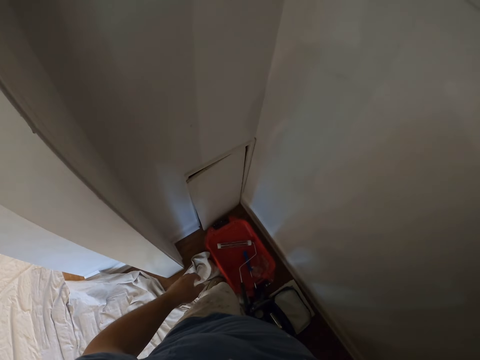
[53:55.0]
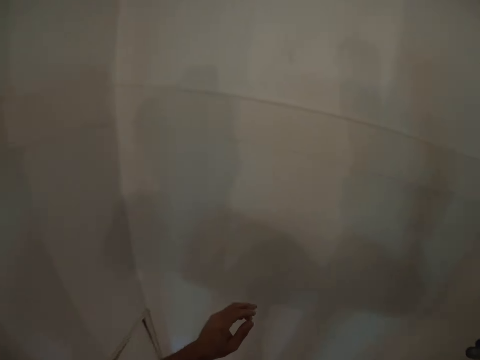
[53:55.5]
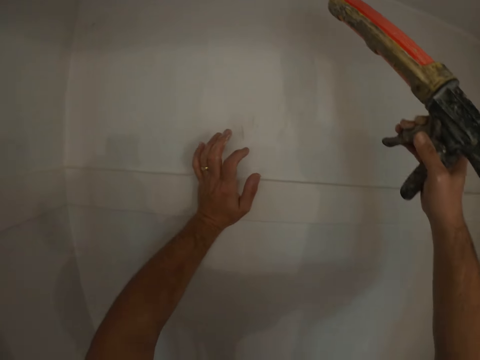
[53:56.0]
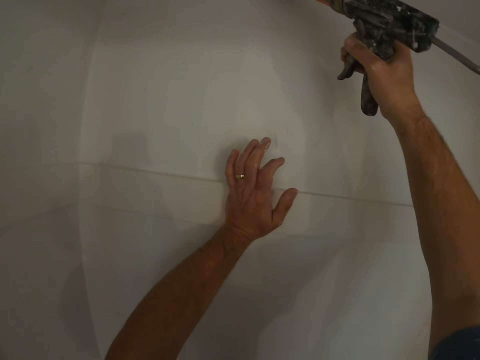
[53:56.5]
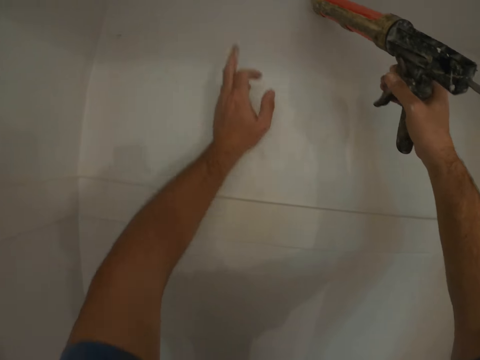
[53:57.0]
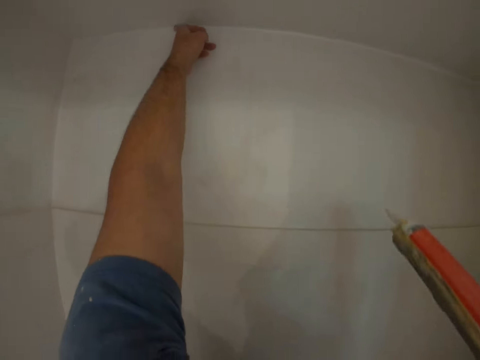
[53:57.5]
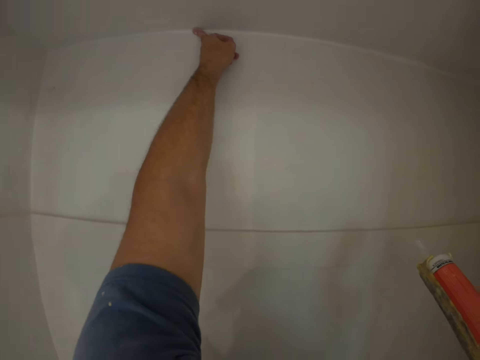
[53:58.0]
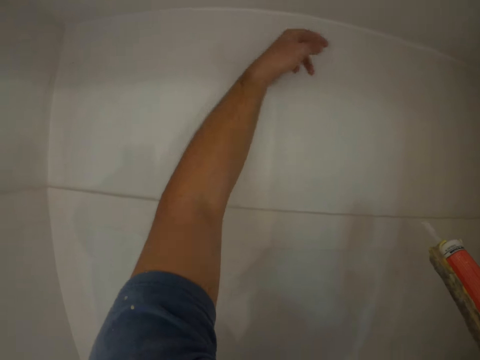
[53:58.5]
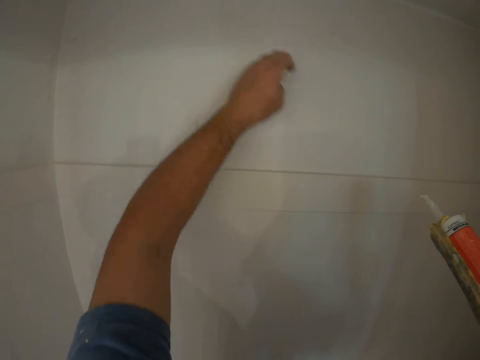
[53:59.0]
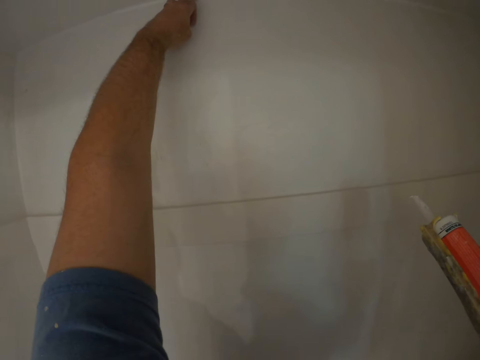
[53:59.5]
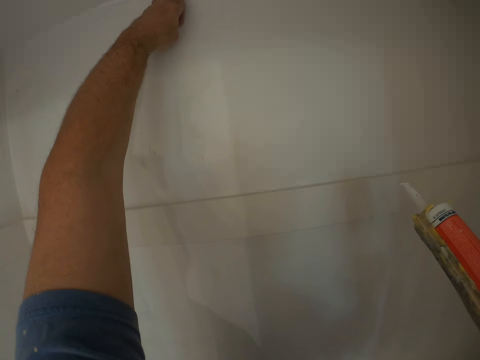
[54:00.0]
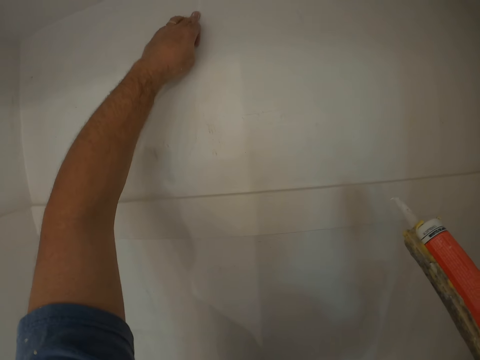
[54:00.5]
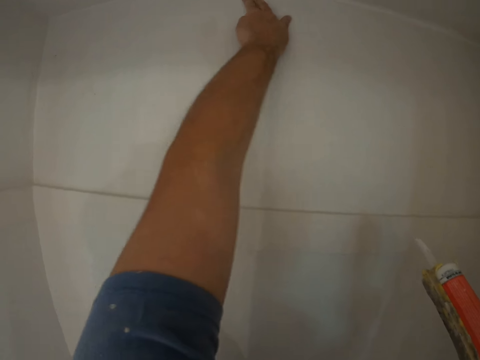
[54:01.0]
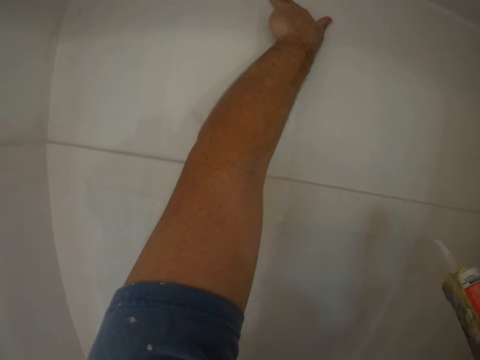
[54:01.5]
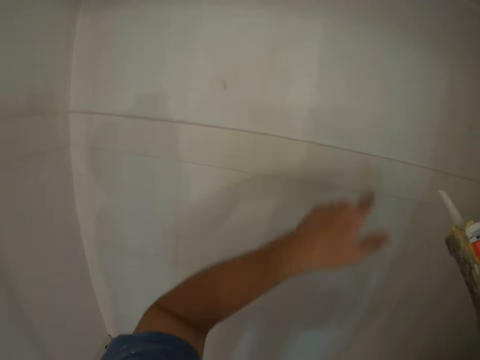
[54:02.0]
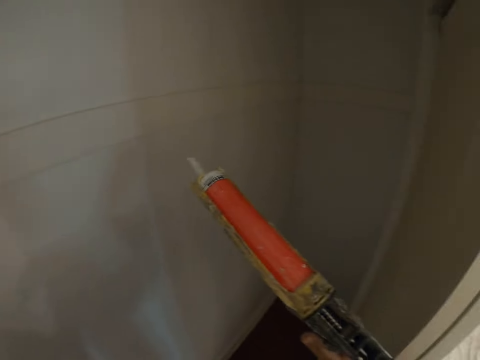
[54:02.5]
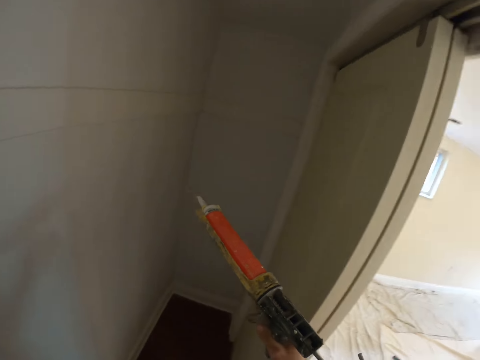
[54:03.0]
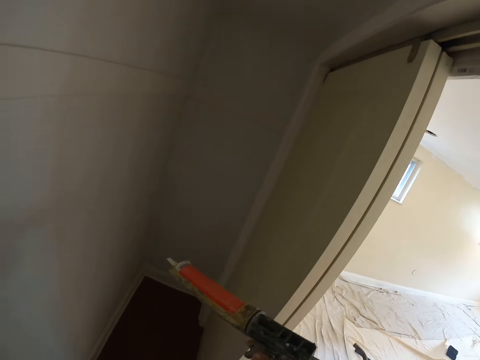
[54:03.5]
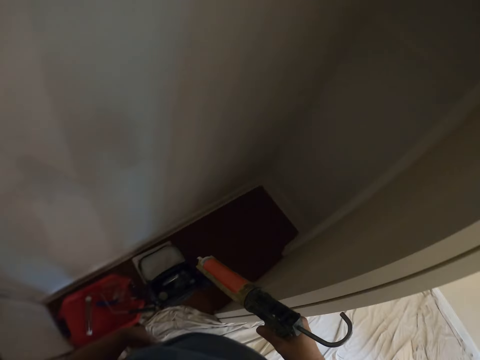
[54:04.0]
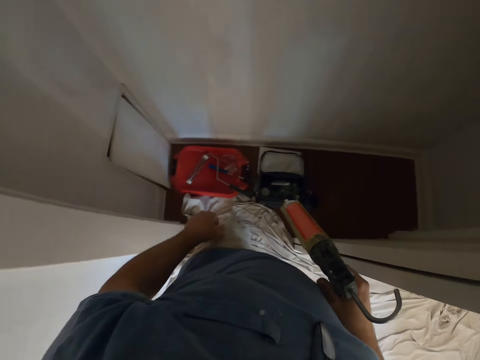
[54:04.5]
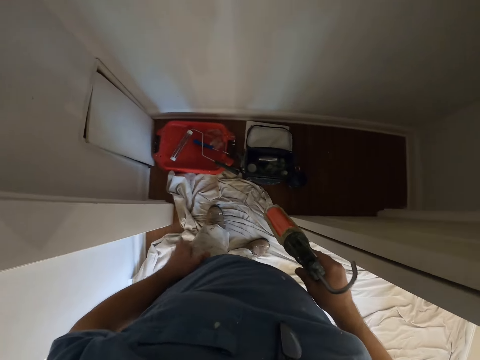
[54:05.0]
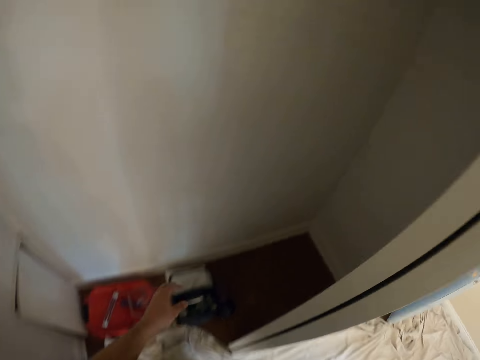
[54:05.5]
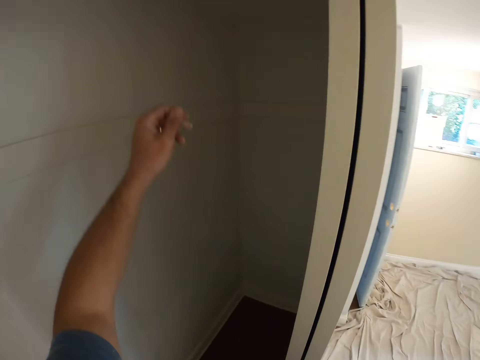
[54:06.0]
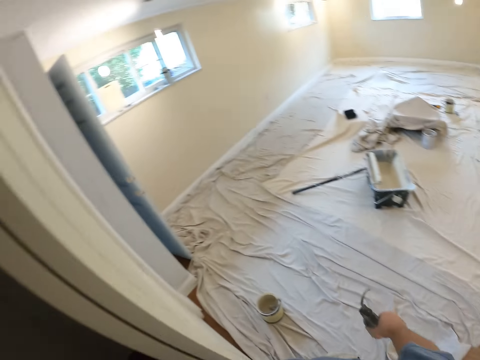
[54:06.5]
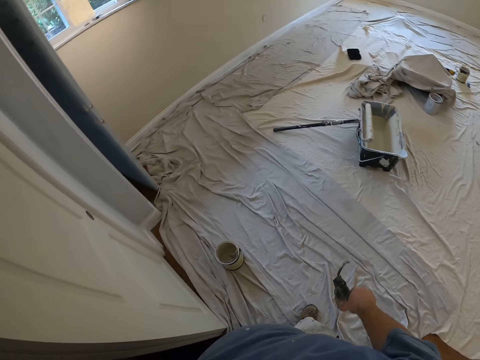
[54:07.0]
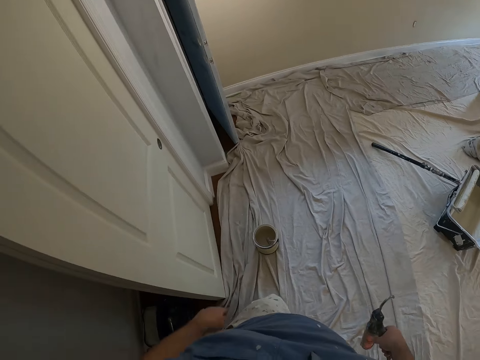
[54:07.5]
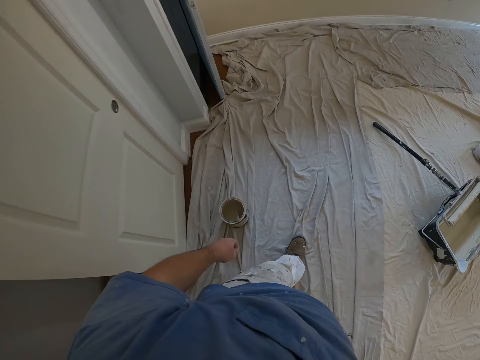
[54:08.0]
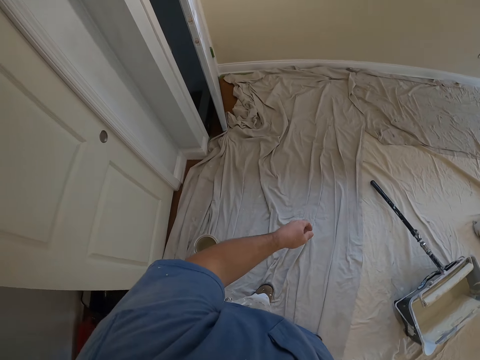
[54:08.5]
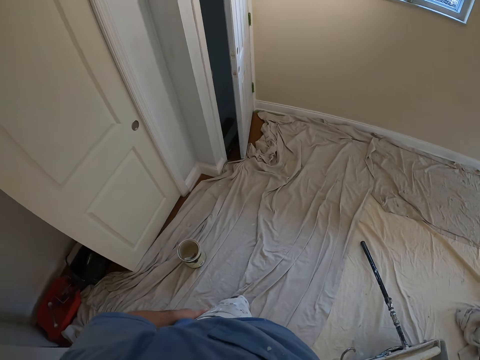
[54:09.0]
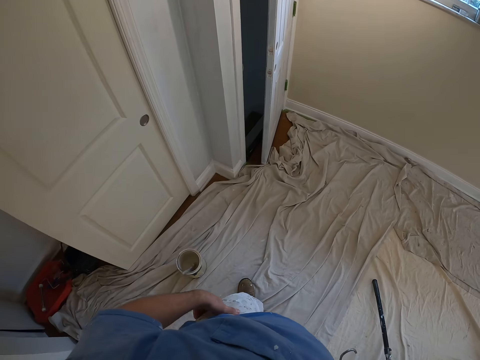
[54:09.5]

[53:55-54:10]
The camera wearer glues a crack on the wall with the glue gun and spreads the glue on the crack with his left hand. He looks around the room. He taps his lap with his left hand and raises his left hand. He walks to another part of the wall.

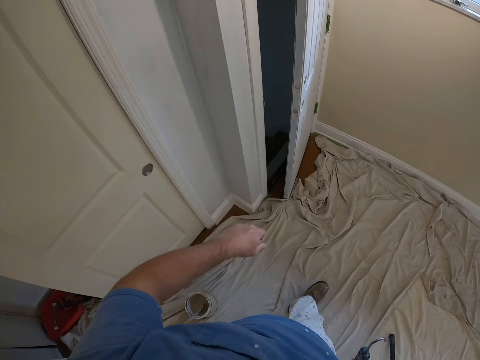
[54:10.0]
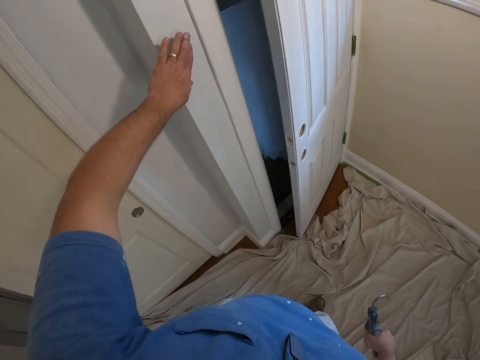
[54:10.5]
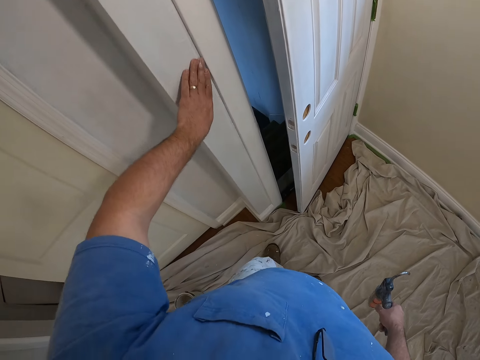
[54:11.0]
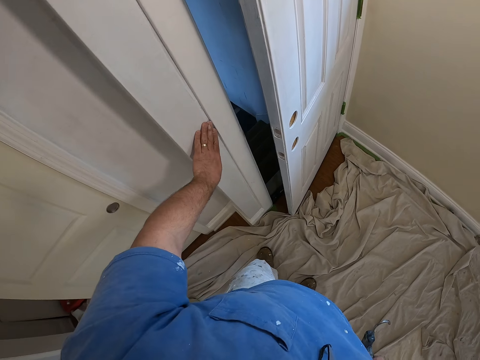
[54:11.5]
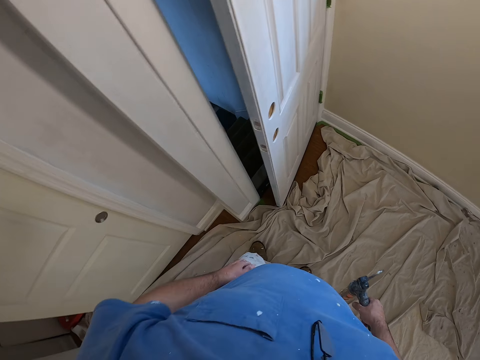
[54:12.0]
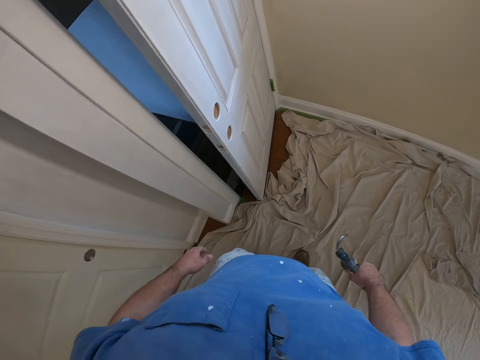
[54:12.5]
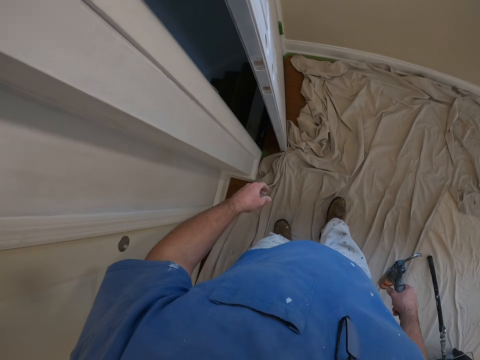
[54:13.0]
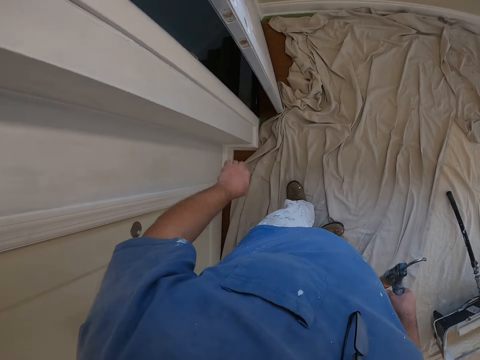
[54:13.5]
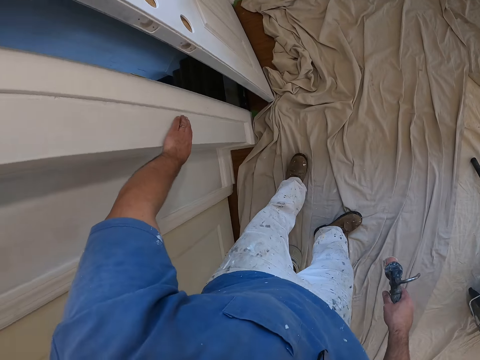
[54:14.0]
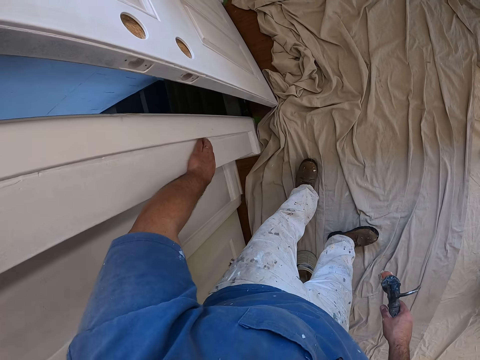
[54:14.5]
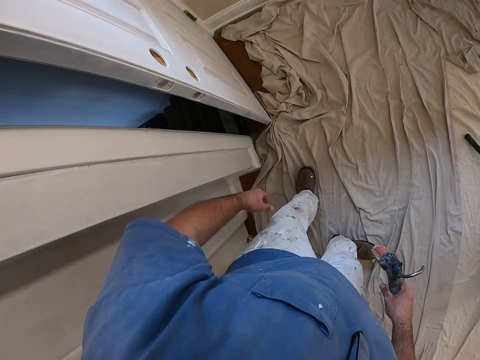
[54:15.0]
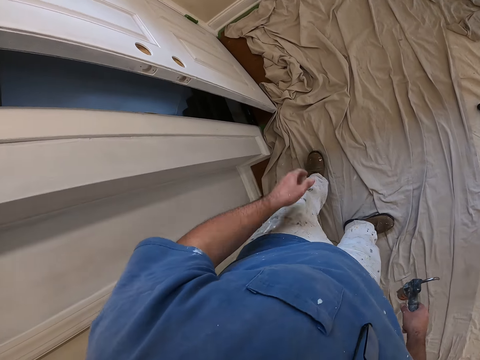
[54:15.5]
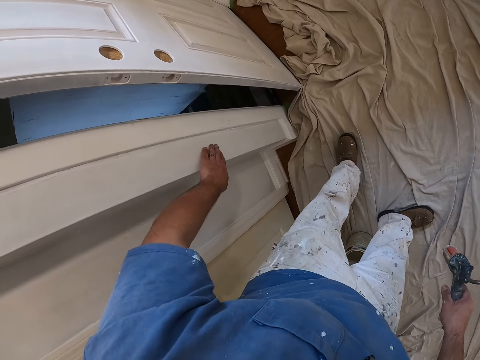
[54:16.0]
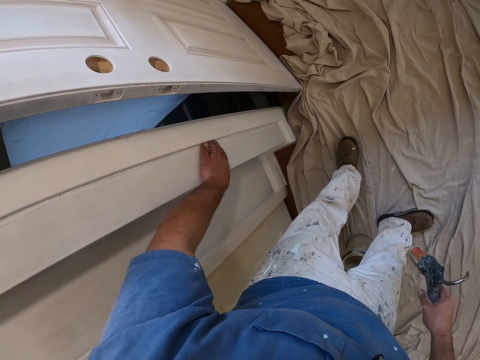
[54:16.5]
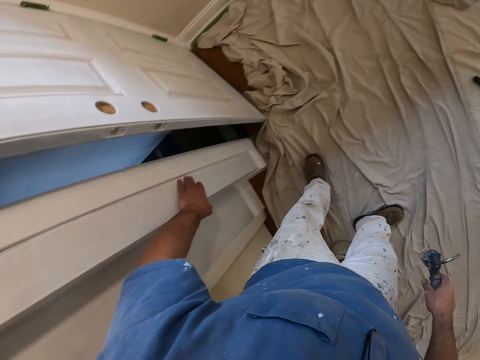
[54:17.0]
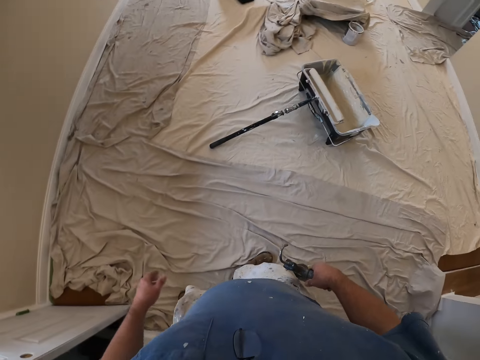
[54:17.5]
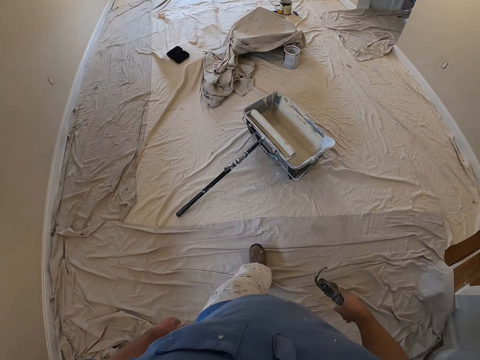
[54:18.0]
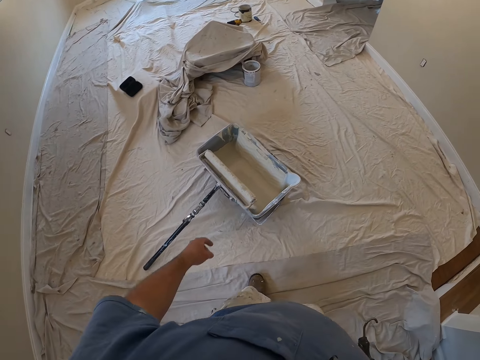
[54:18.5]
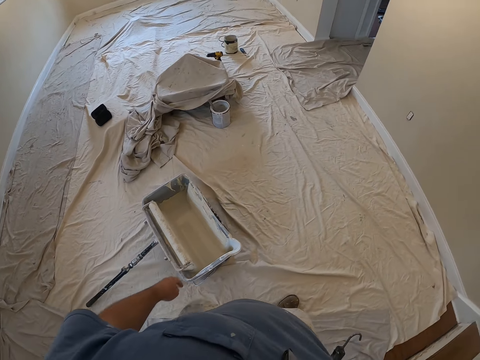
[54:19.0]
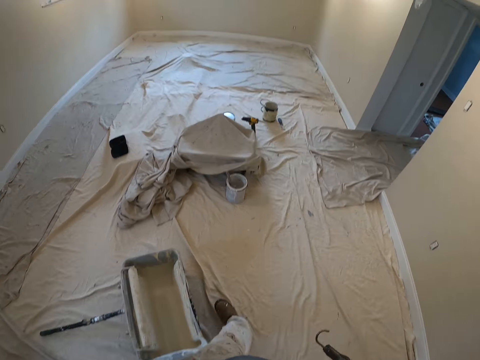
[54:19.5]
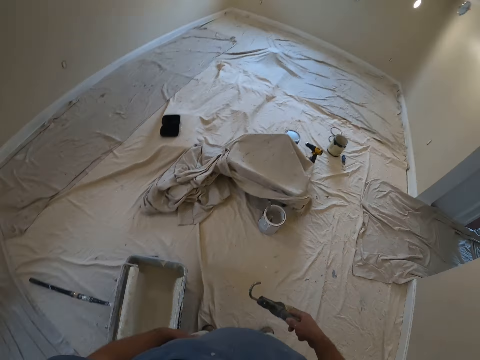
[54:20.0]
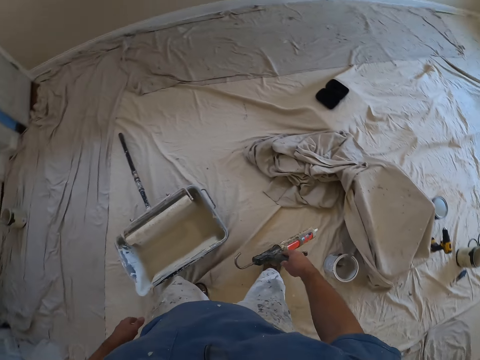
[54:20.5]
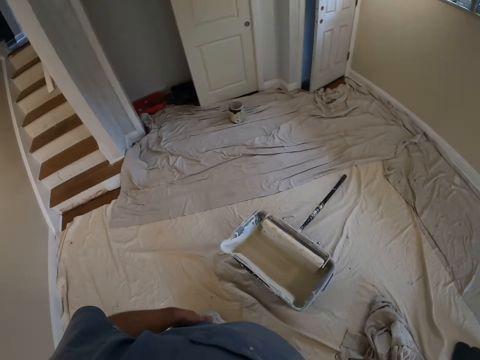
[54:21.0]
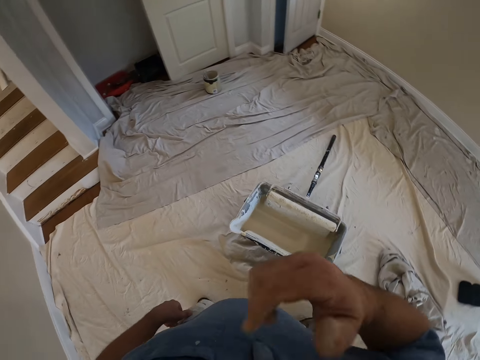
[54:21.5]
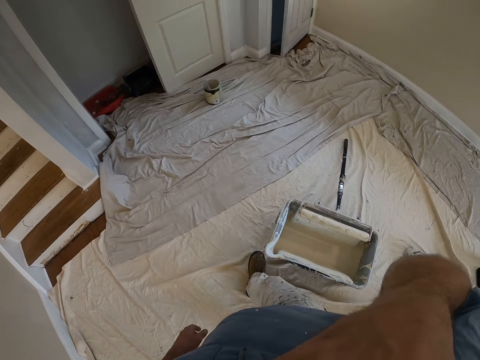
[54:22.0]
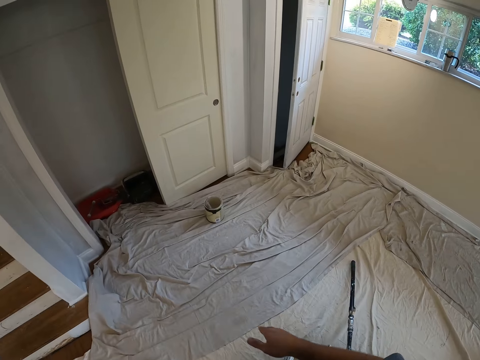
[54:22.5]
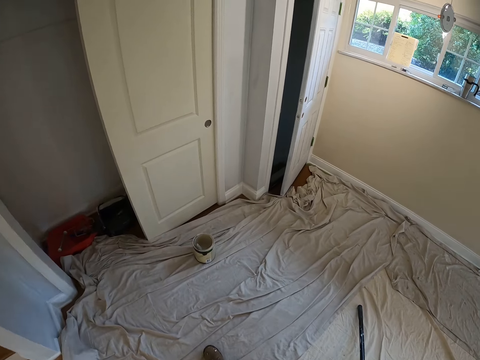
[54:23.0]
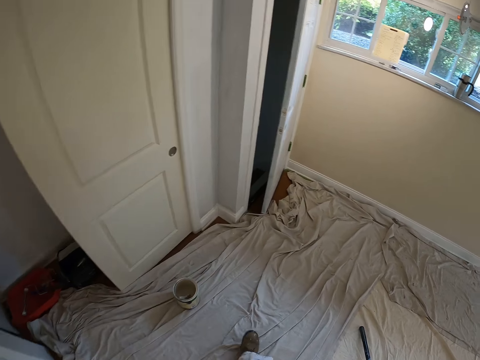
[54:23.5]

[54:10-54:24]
The camera wearer touches the wall. He rubs his left hand on the wall. He takes a step backward. He rubs his left hand on the wall. He does it again. He walks to a paint bucket. He puts the glue gun down on the floor and touches his face. He walks to a paint can.
